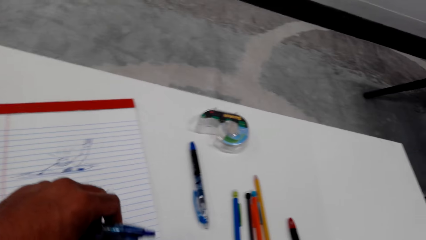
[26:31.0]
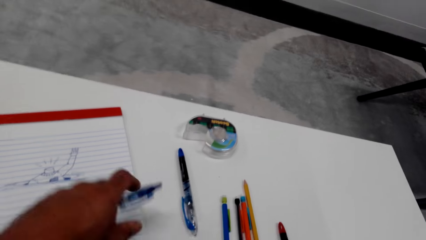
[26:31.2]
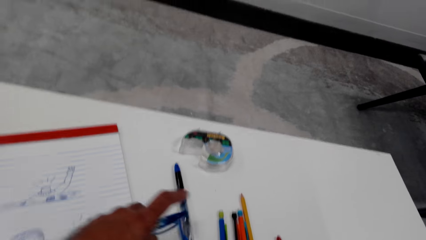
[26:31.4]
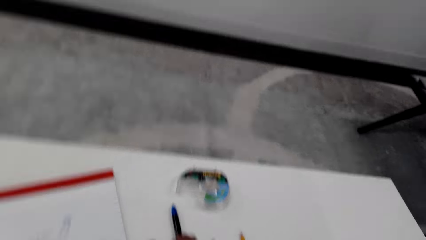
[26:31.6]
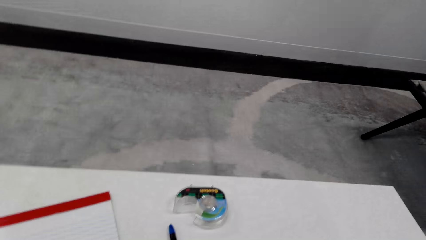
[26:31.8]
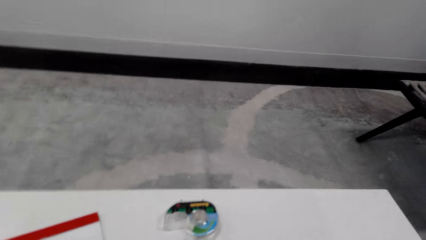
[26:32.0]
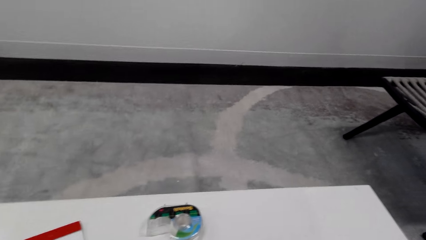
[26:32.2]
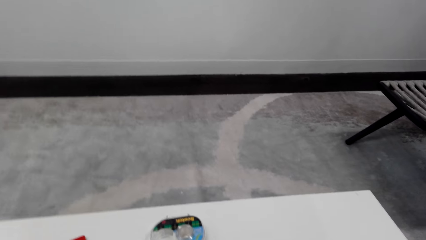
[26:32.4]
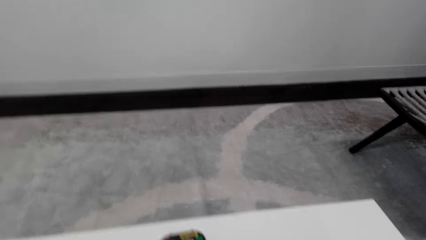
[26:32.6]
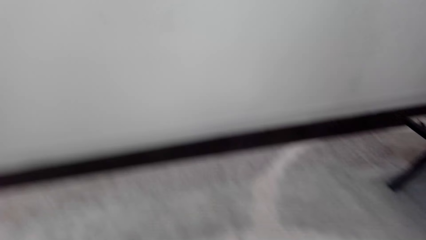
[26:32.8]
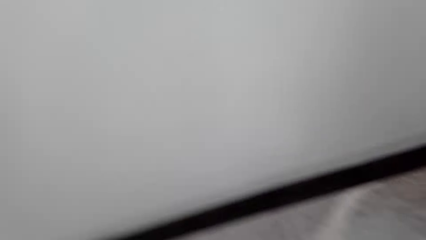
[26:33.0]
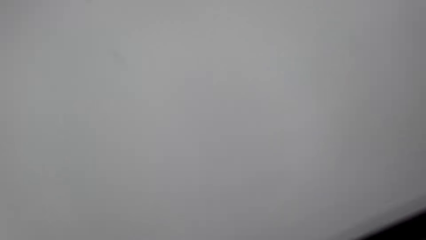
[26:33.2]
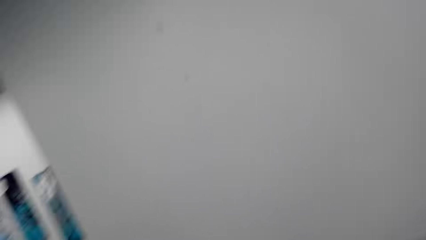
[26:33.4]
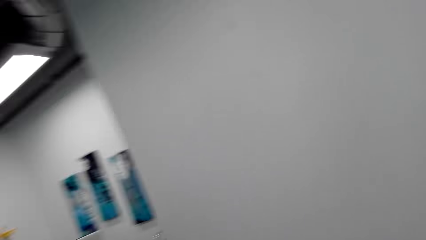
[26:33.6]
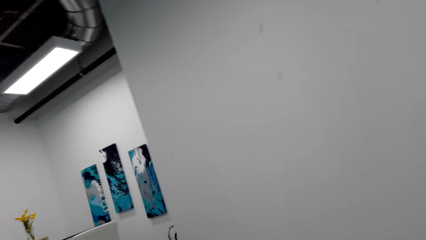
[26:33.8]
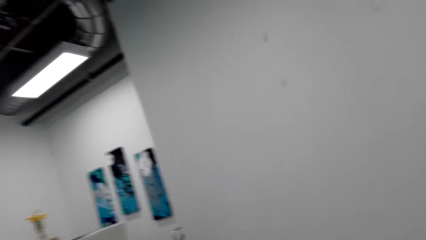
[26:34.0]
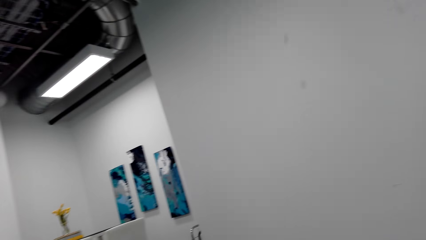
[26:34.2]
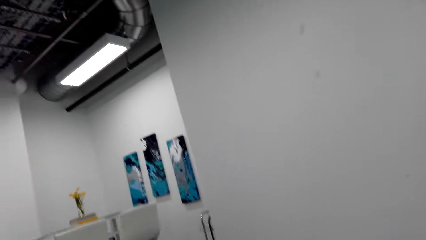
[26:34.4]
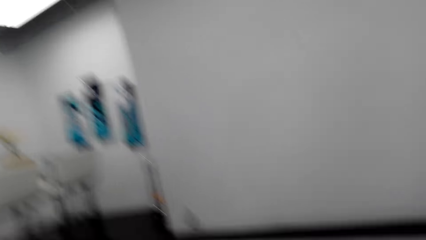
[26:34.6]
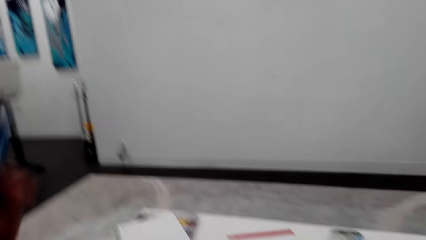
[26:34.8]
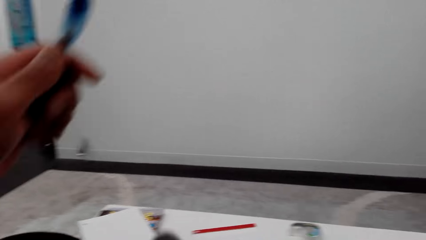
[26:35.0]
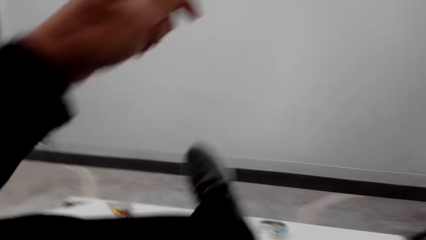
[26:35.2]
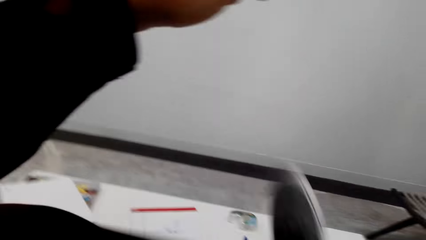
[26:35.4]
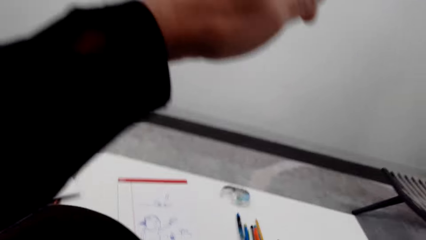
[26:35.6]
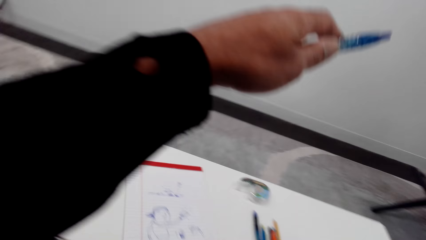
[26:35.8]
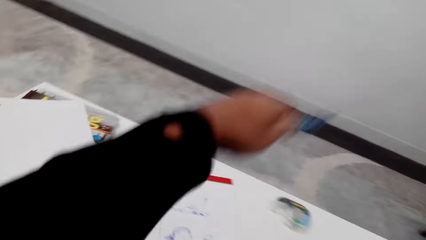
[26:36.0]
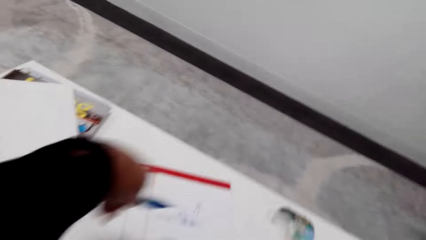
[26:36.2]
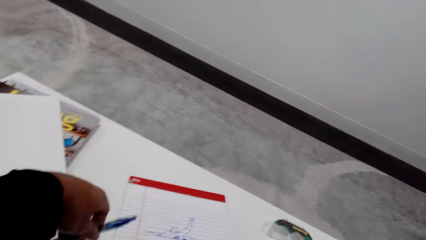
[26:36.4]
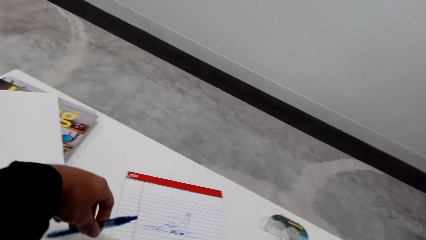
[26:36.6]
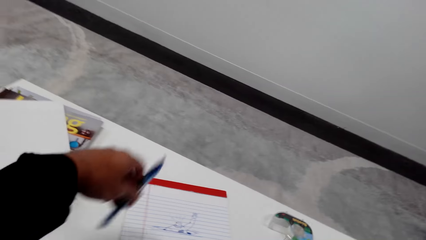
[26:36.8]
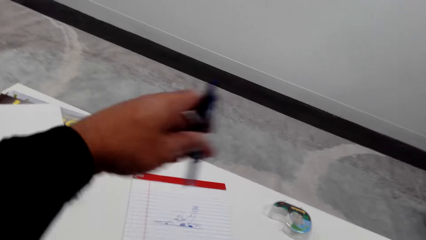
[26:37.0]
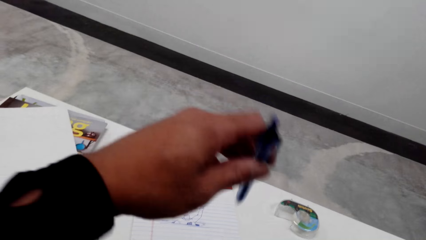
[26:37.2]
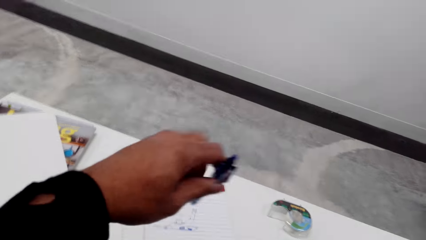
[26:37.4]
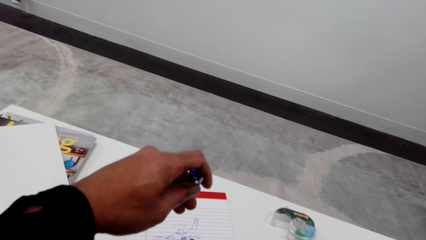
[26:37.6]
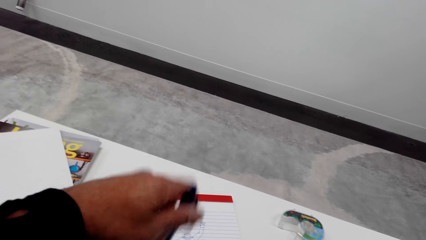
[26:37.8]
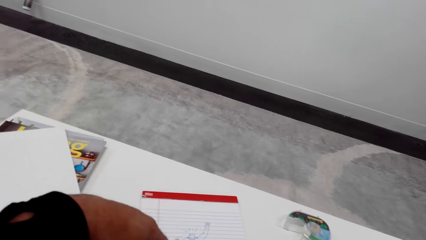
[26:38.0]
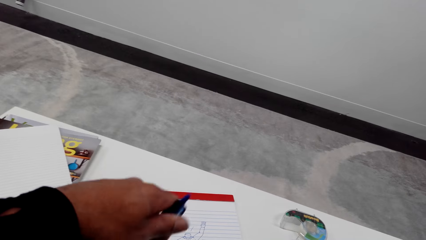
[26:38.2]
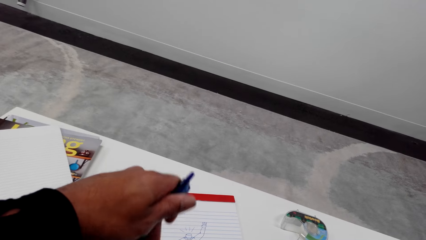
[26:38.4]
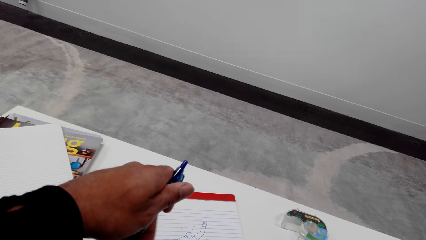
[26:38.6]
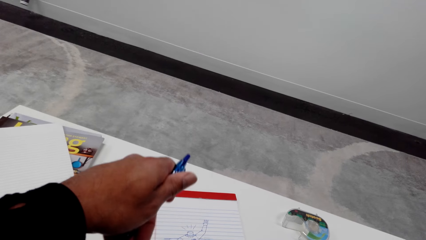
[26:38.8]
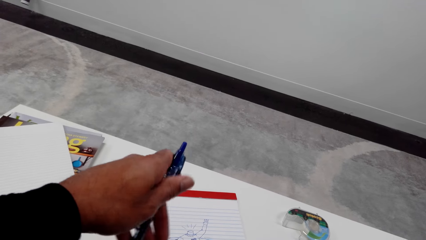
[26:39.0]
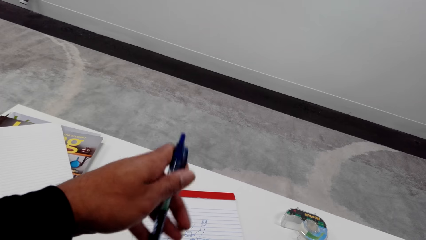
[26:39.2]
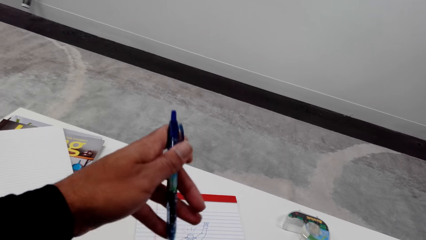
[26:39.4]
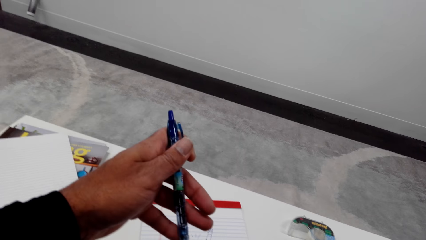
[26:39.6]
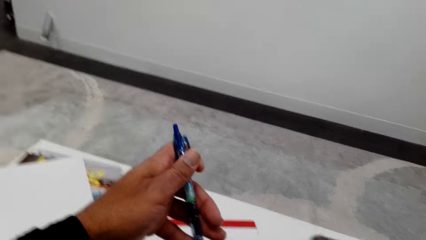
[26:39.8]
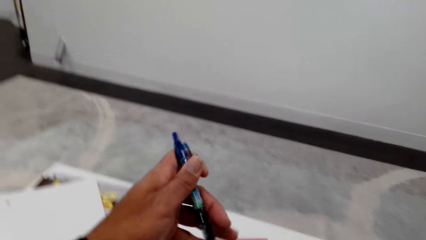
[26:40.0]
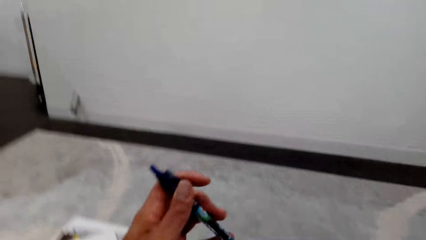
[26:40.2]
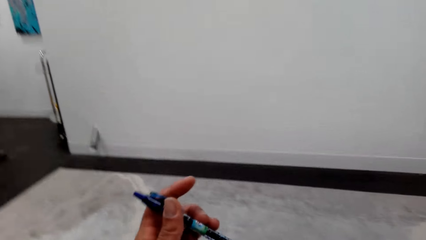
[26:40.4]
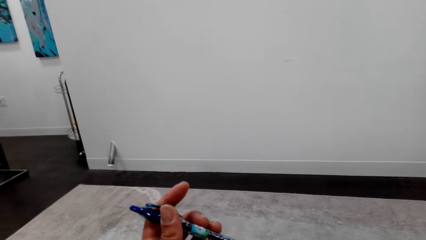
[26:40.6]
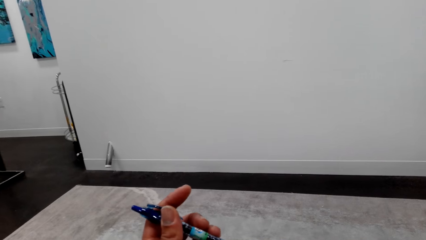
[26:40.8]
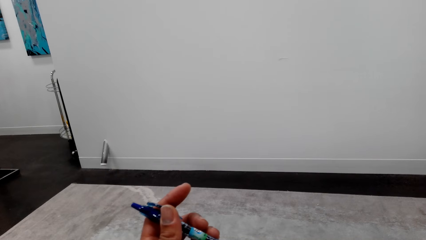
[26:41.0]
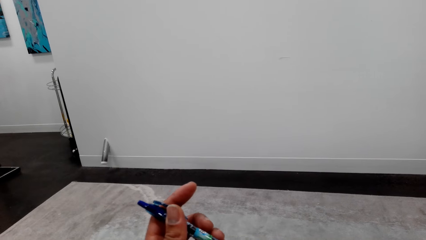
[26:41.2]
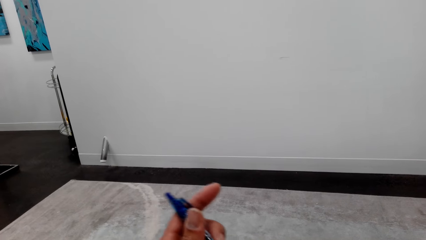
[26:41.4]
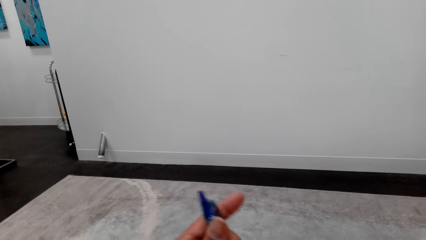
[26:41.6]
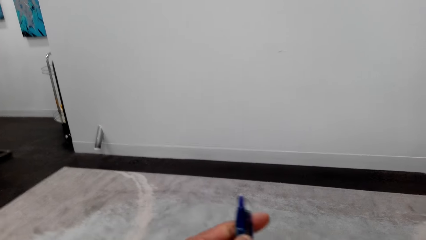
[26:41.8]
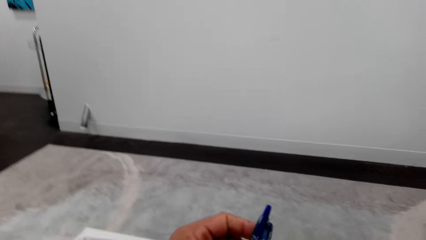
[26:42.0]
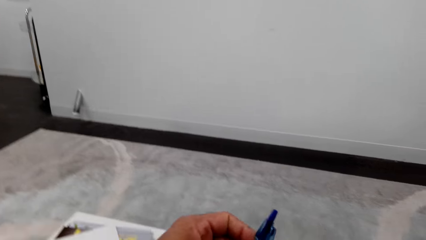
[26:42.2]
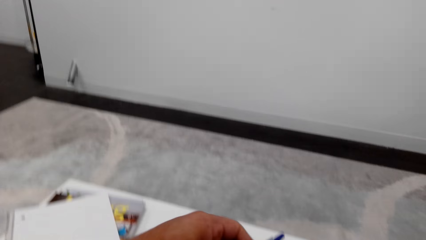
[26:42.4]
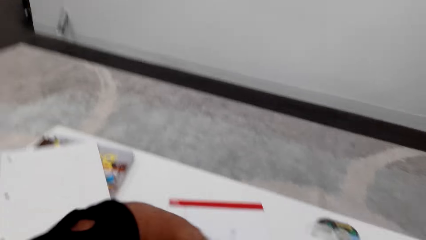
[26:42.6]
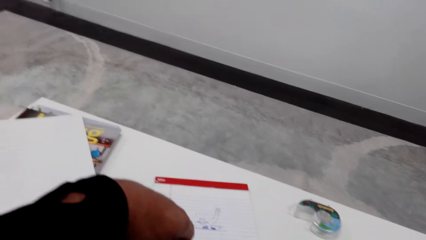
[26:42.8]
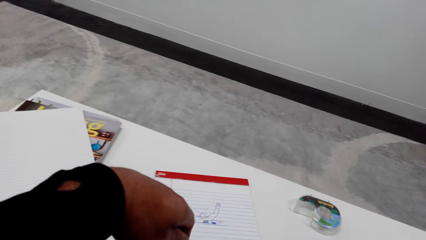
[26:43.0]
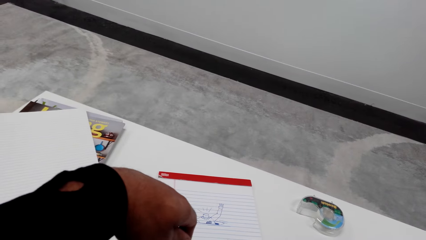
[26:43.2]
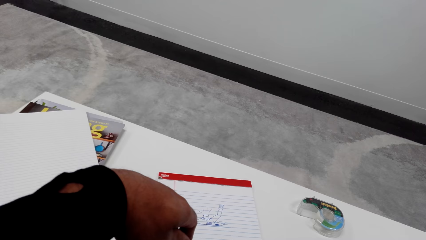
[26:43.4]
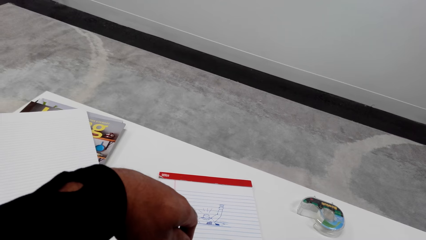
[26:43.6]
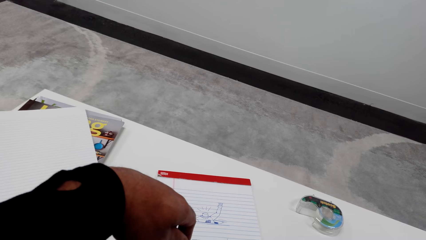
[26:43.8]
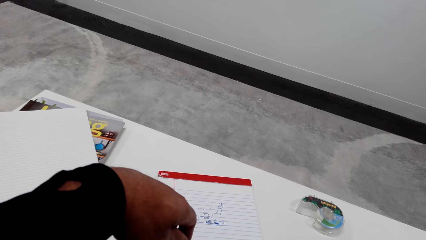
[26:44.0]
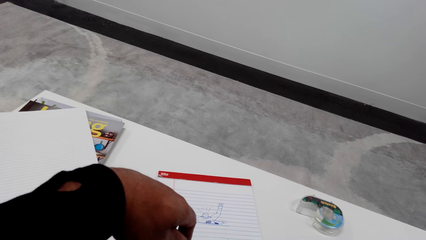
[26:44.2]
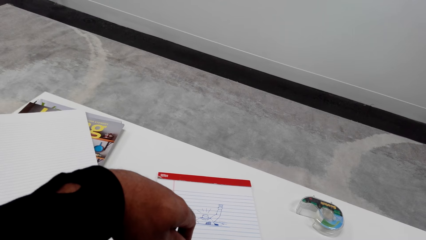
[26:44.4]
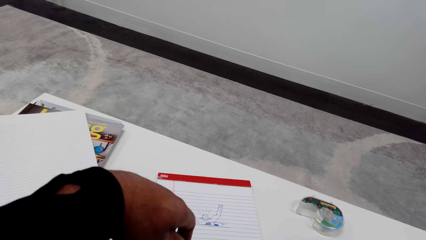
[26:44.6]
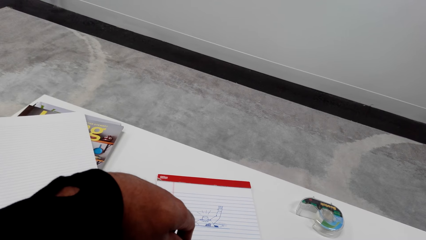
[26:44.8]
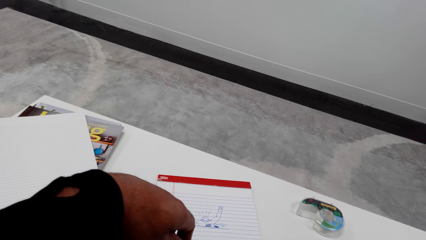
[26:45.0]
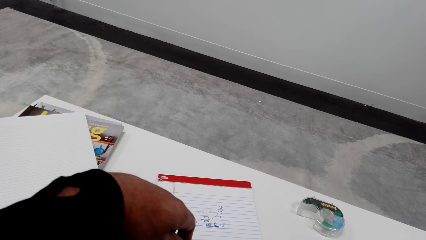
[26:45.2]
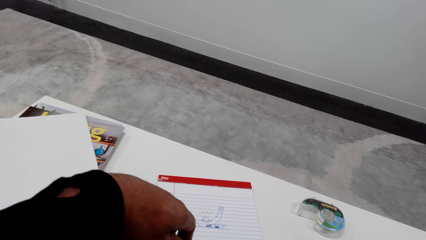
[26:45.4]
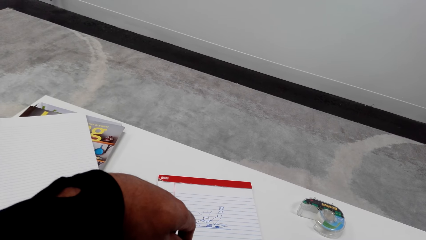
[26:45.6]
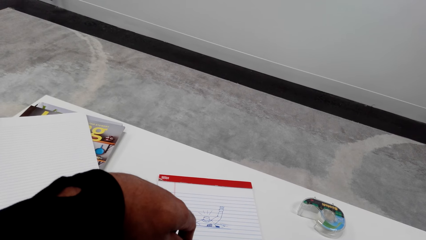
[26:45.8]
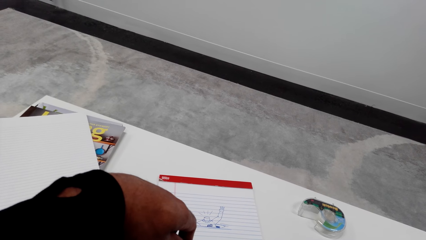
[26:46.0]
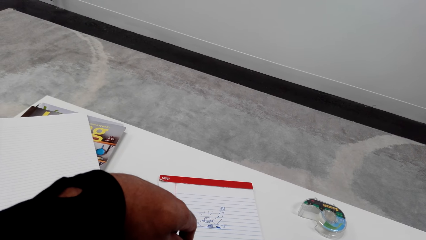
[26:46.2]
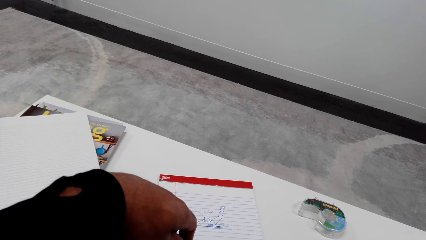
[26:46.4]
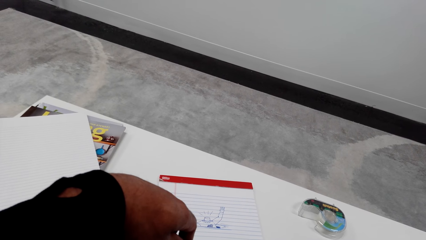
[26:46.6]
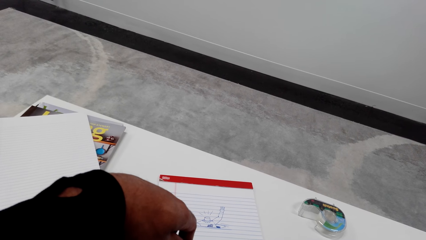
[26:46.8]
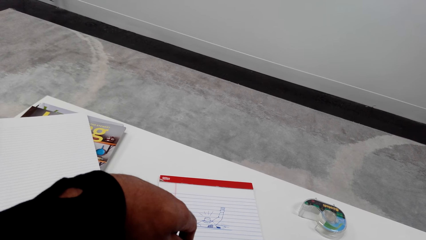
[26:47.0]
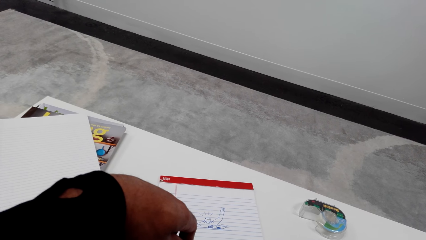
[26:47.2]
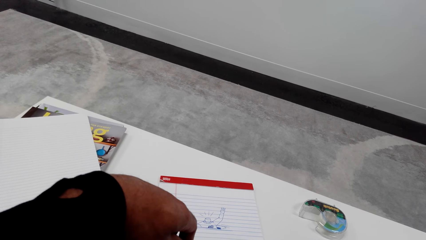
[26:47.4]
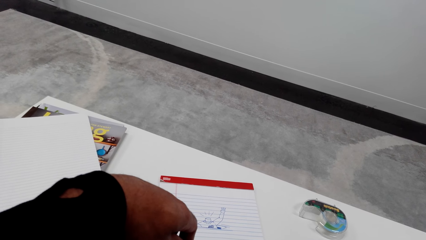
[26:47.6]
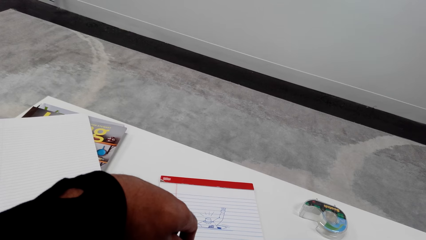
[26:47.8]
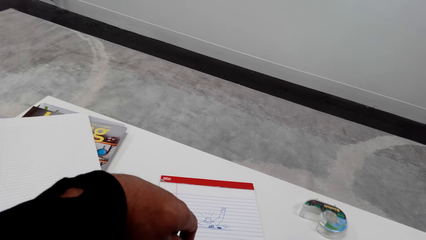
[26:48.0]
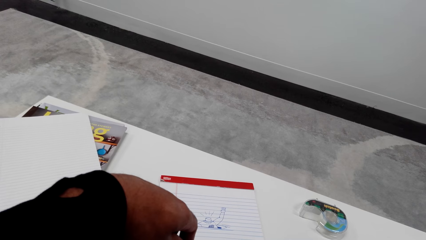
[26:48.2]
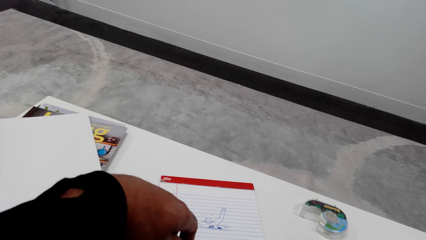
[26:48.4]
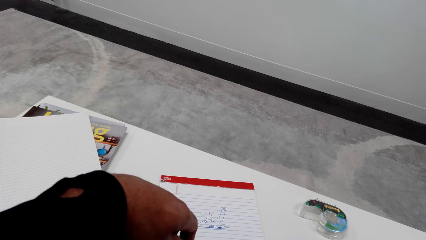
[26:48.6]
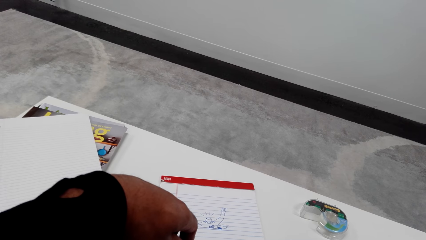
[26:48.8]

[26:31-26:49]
The camera wearer lifts a page. They drop the page. They play with a pen. A woman talks to the camera wearer. The camera wearer picks up the pen. They talk to the woman. They pick up another pen. They look around. They move a leg and hand. They lift a hand. They play with a pen. They move a hand. They look at the pen. They drop the hand. The woman talks to the camera wearer. The camera wearer talks on the phone.
